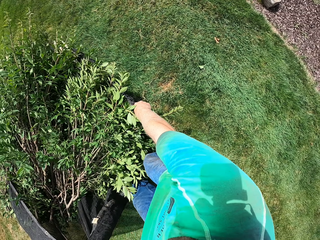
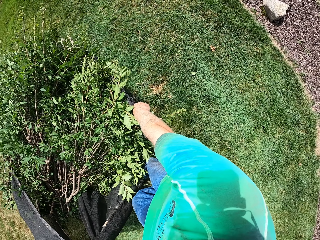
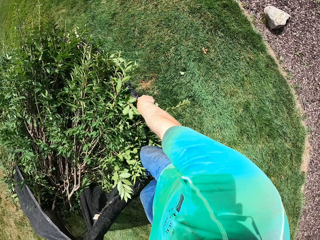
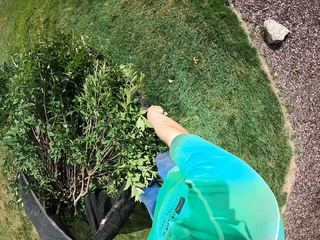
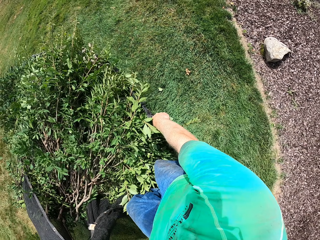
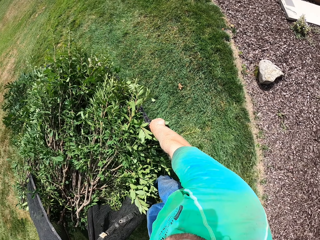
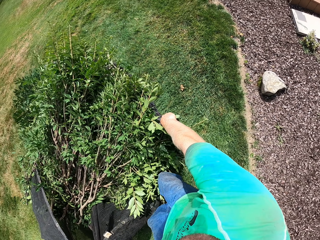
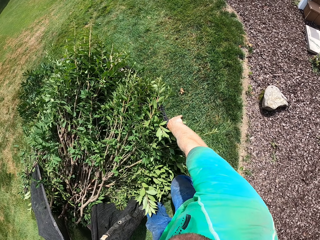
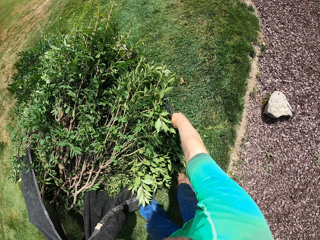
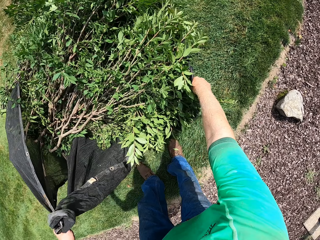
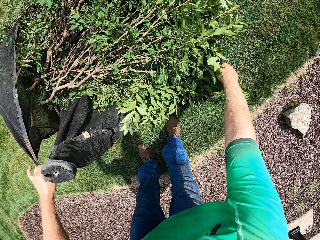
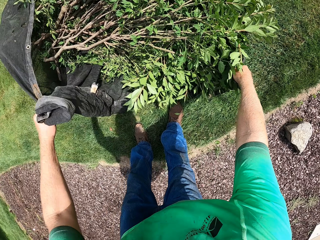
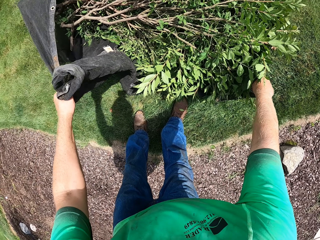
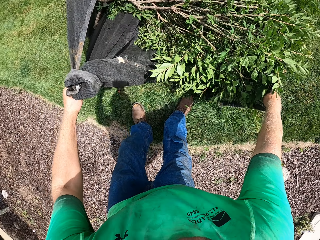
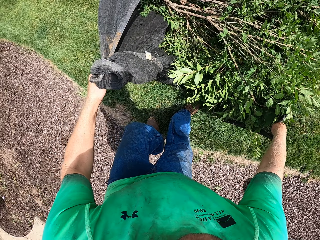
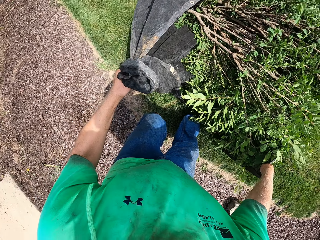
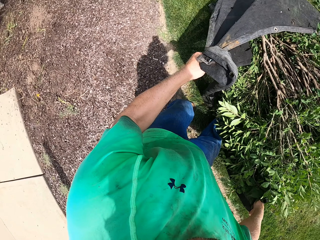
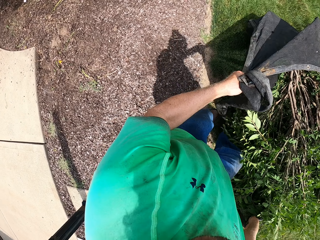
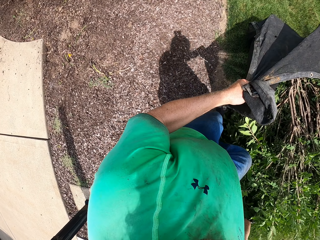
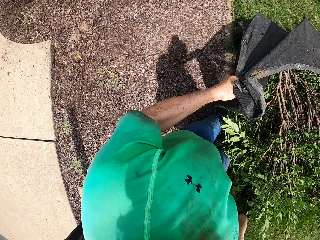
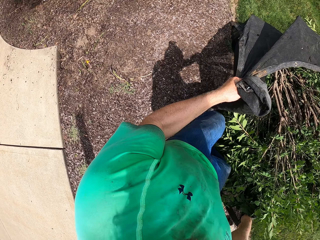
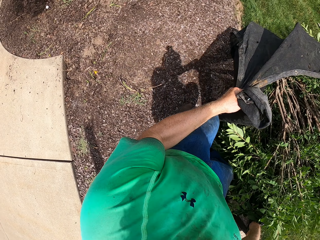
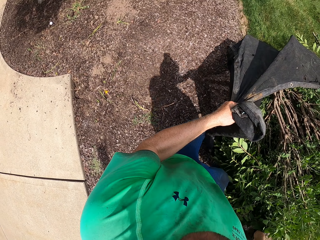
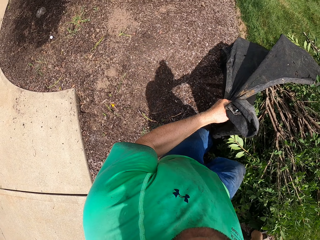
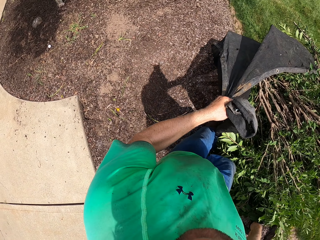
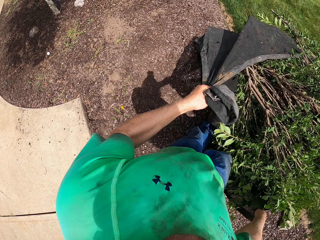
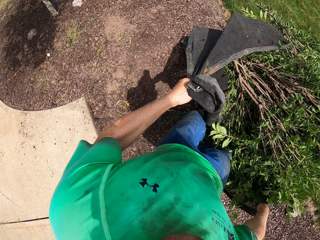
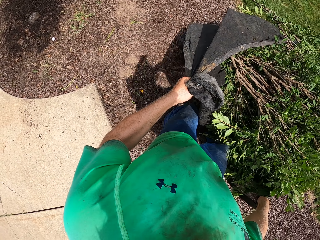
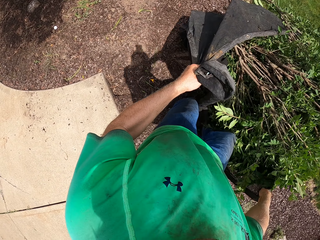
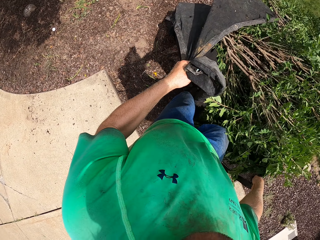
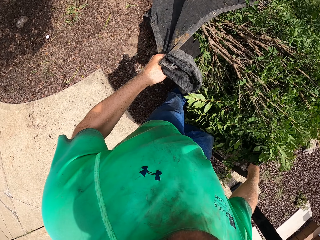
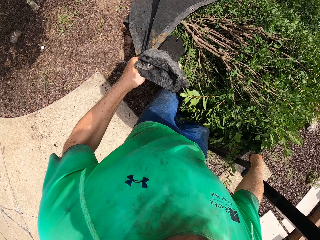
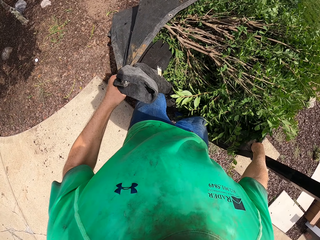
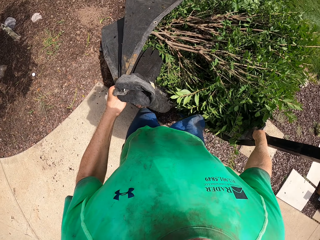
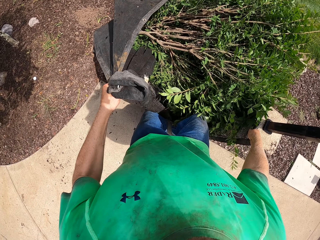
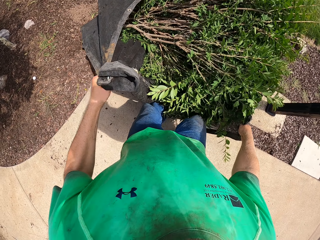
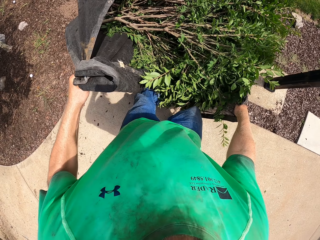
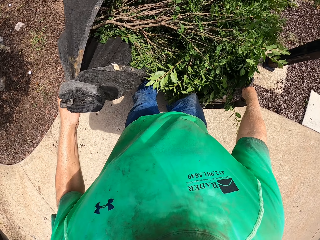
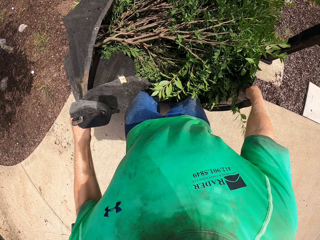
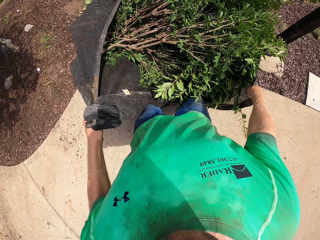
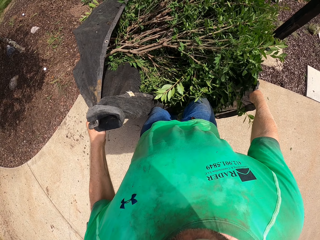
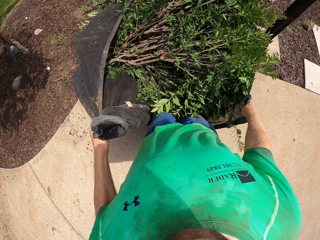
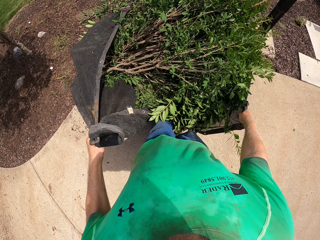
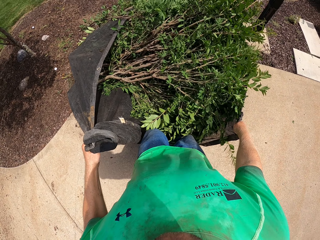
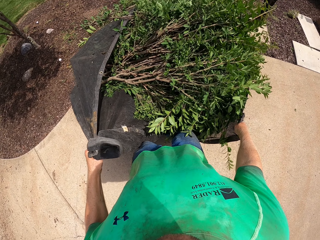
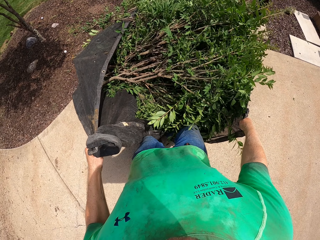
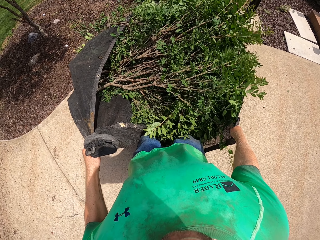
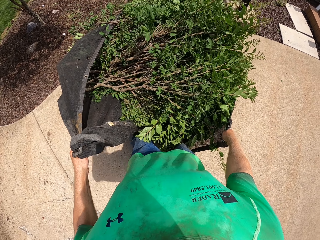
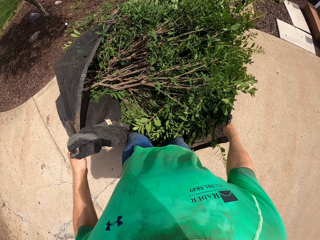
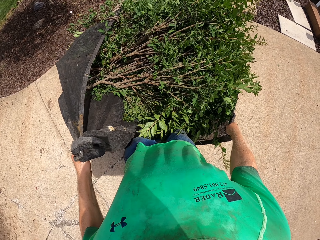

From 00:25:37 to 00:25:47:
The camera wearer stops. They look to the right.

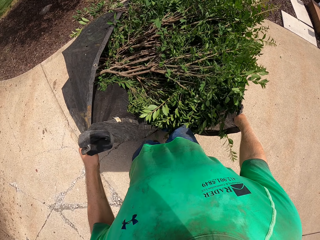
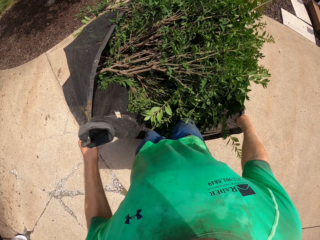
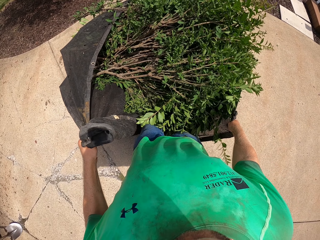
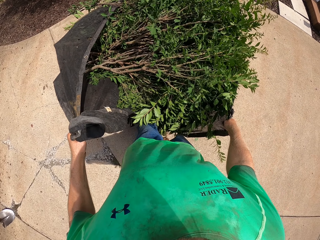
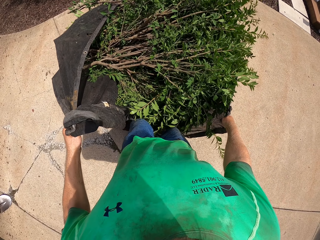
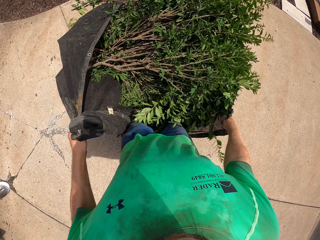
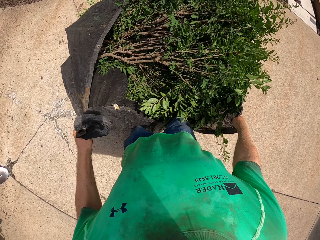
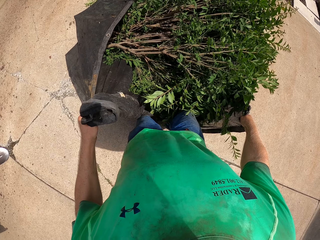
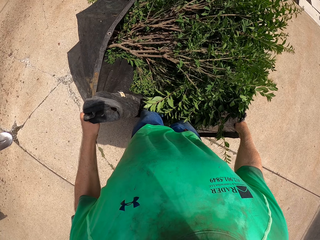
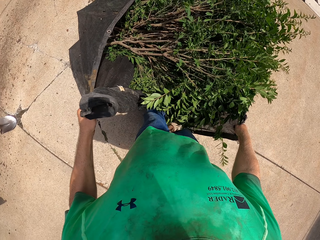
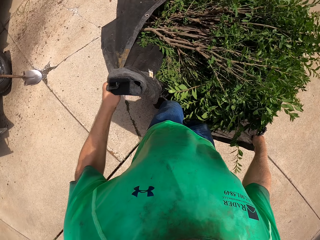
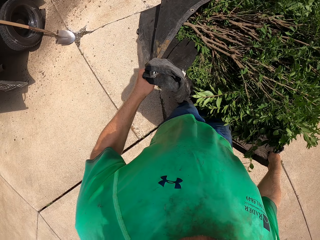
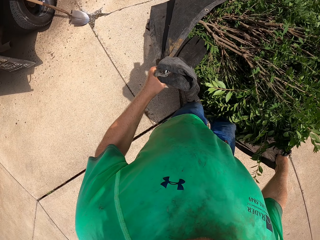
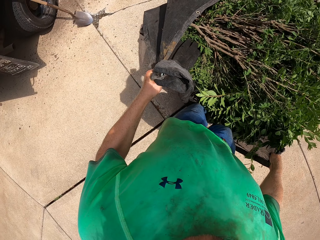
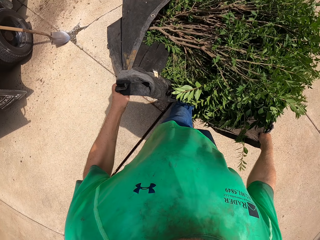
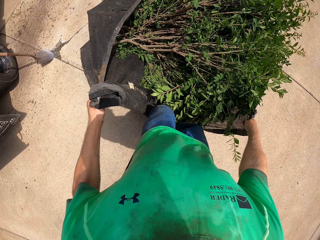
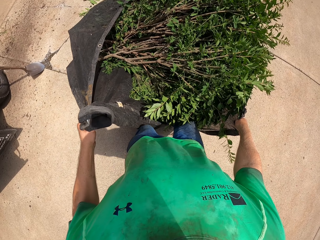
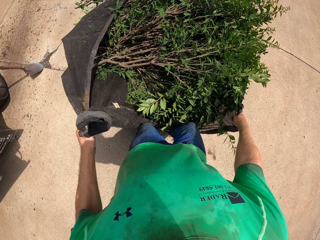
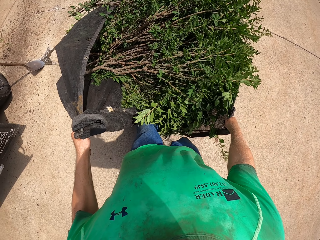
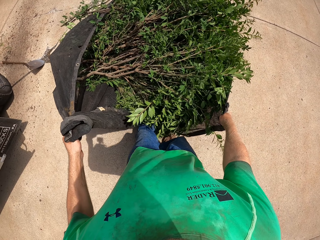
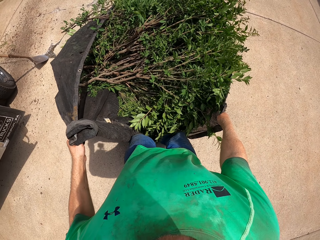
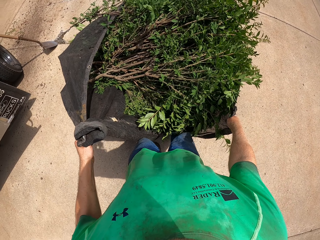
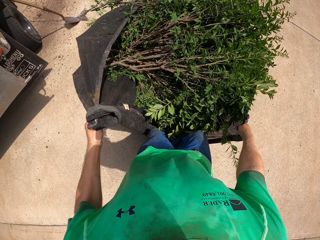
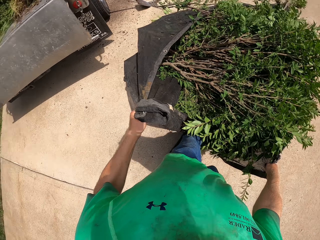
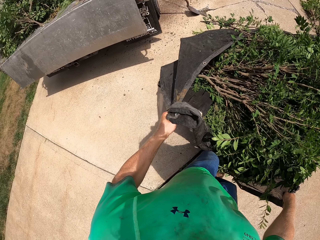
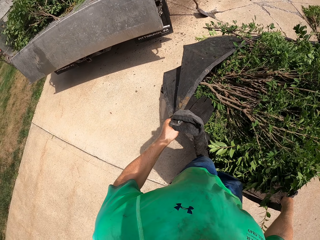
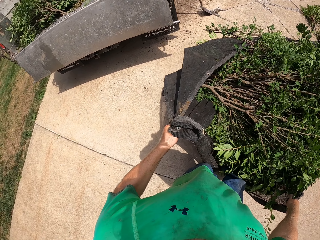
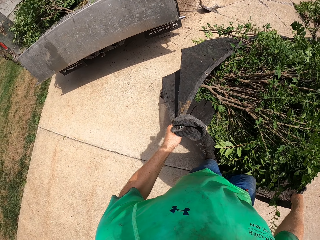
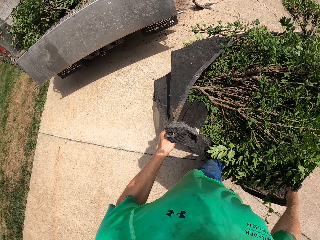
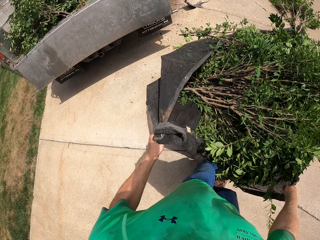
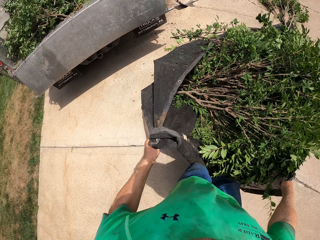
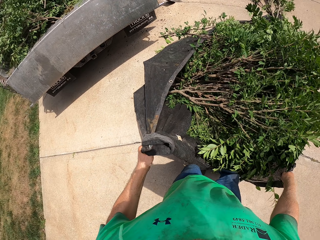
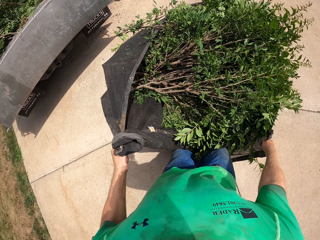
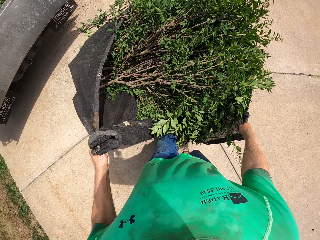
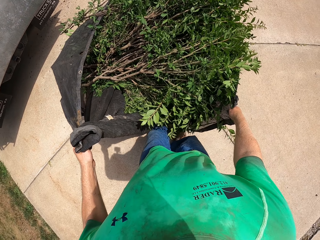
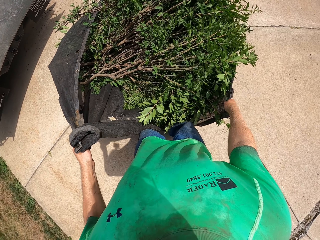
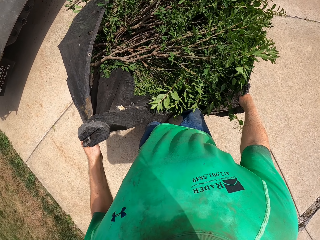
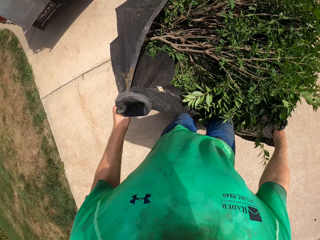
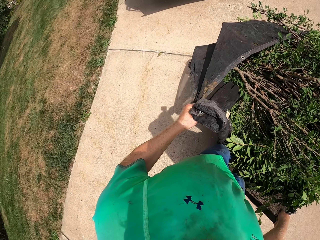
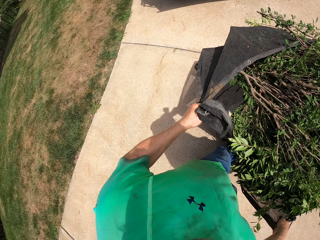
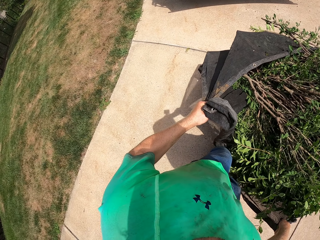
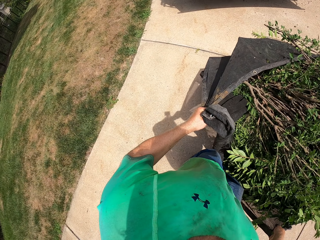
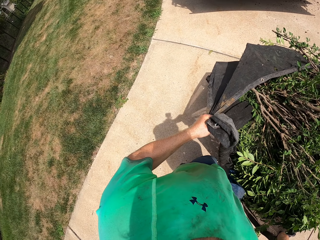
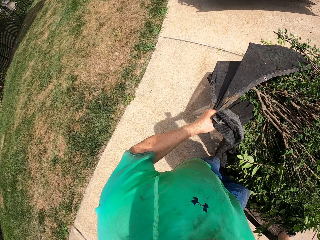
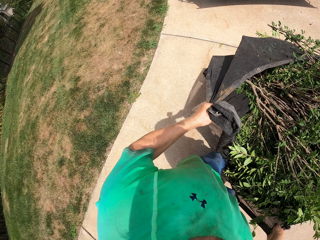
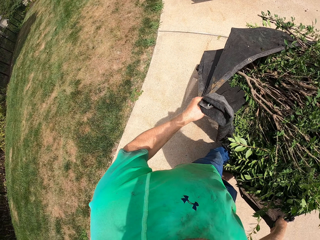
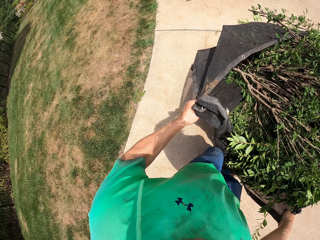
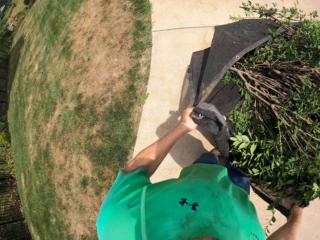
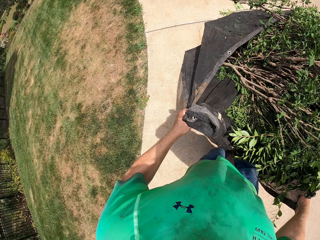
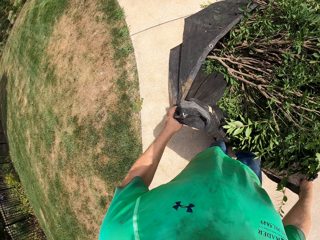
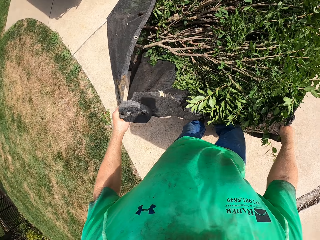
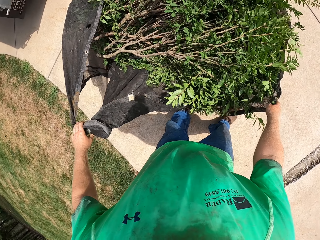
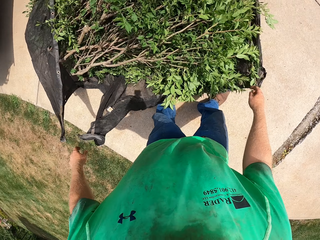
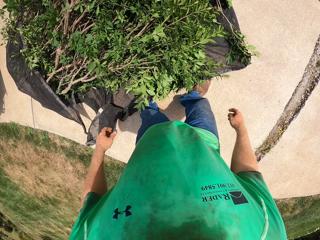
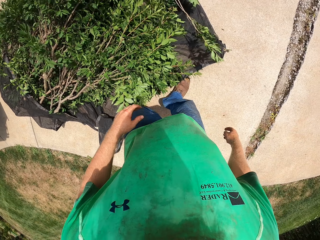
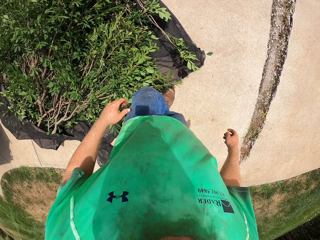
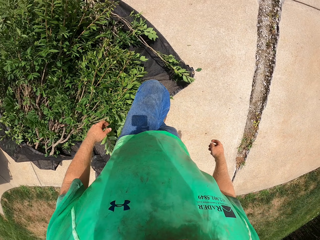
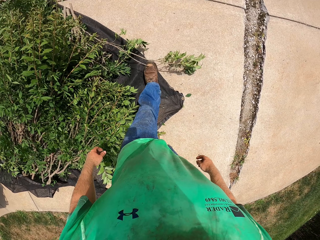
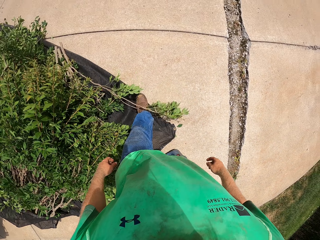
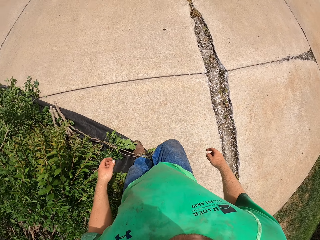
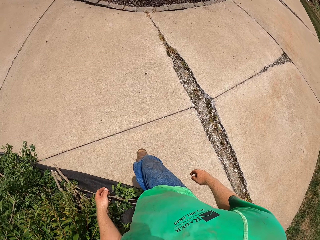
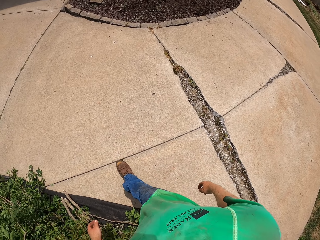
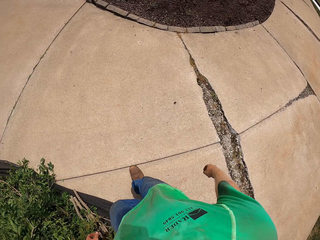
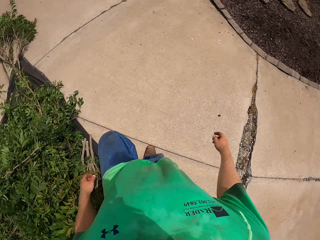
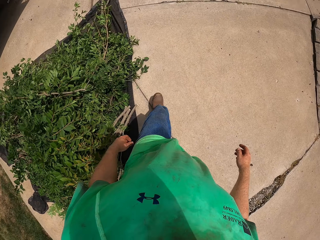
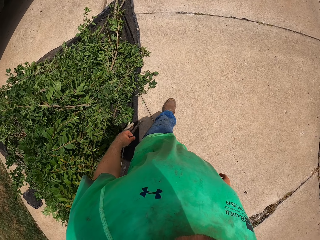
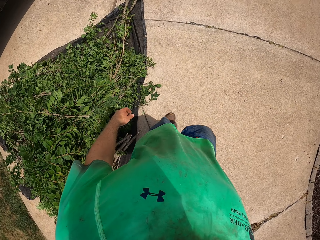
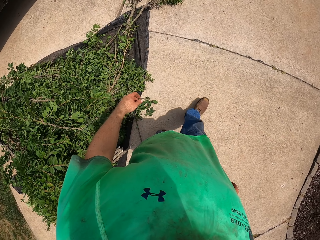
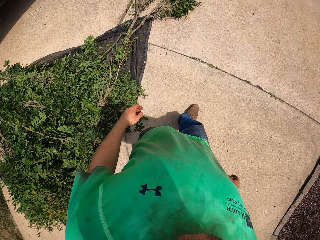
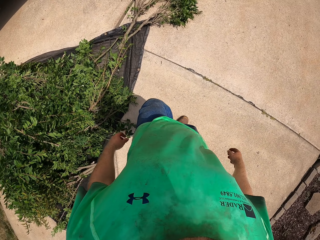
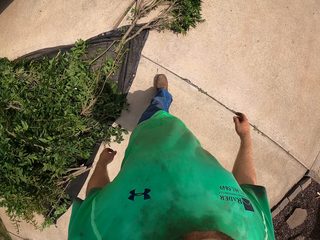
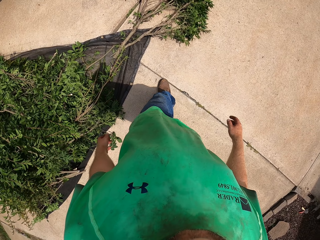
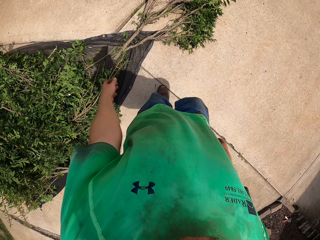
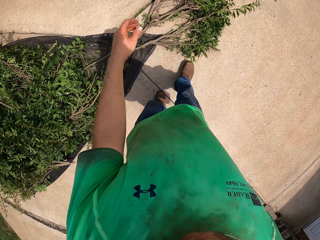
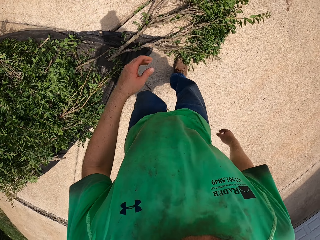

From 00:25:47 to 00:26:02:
The camera wearer looks to the left. He drops the net or tarp in his right hand on the floor. He drops the net in his left hand on the floor. He looks to the right. He starts walking.
